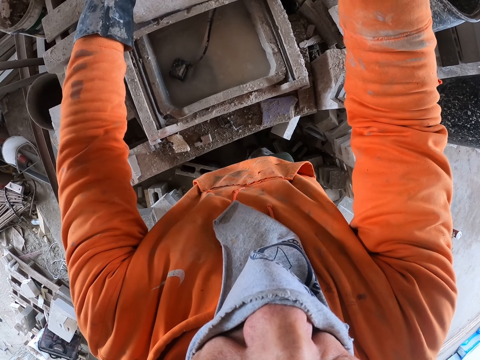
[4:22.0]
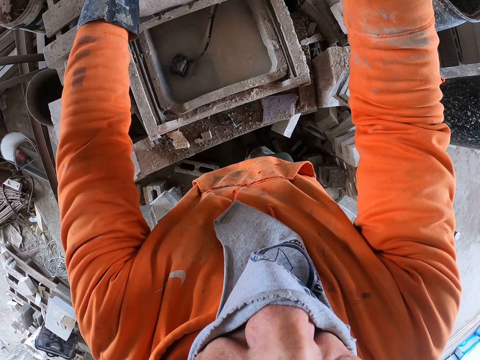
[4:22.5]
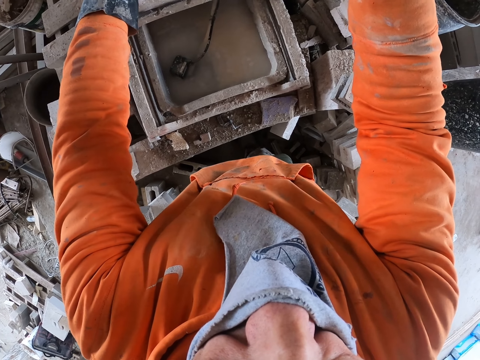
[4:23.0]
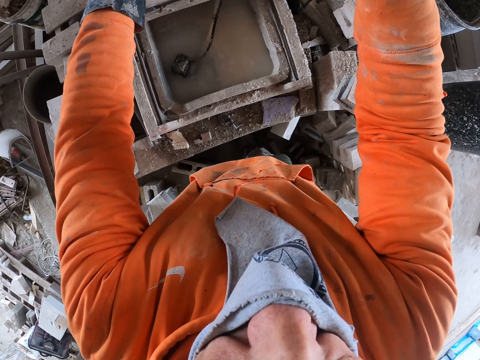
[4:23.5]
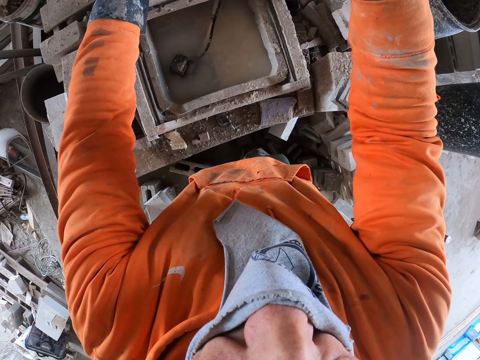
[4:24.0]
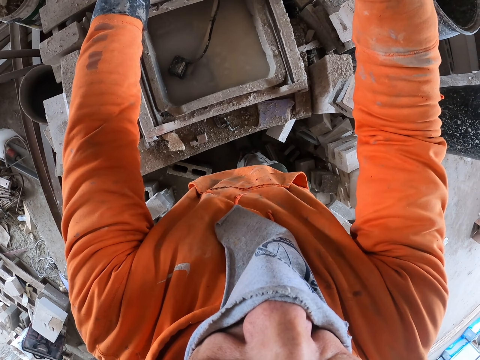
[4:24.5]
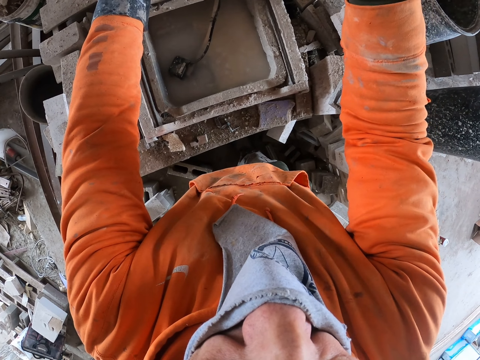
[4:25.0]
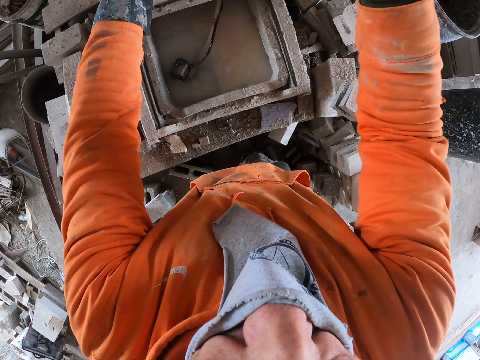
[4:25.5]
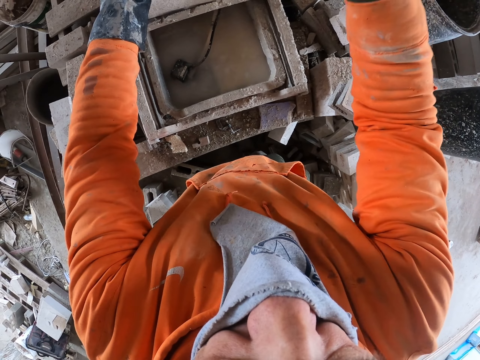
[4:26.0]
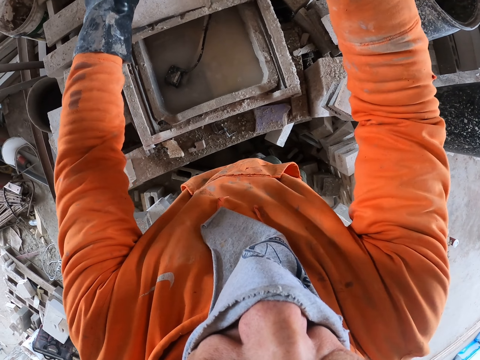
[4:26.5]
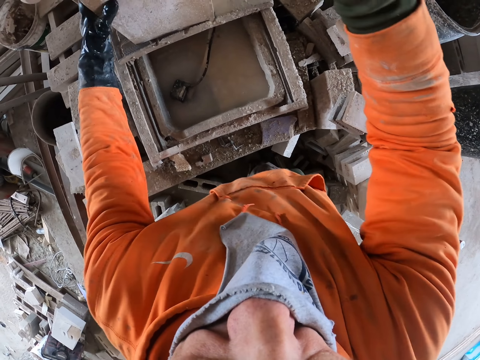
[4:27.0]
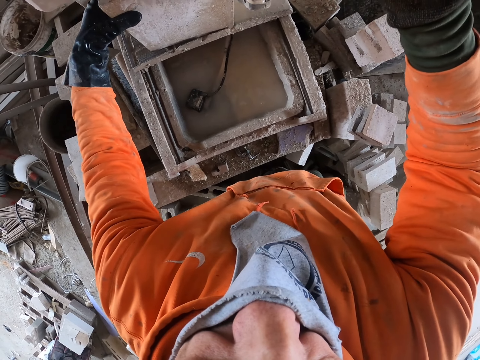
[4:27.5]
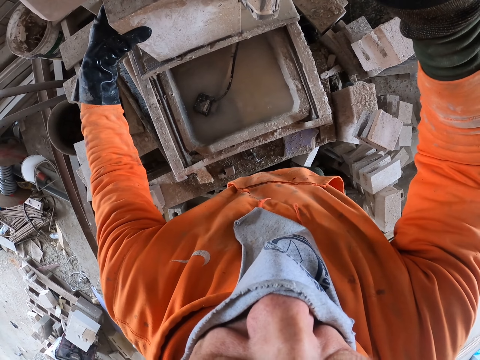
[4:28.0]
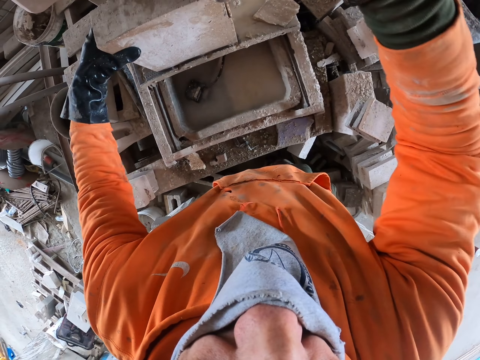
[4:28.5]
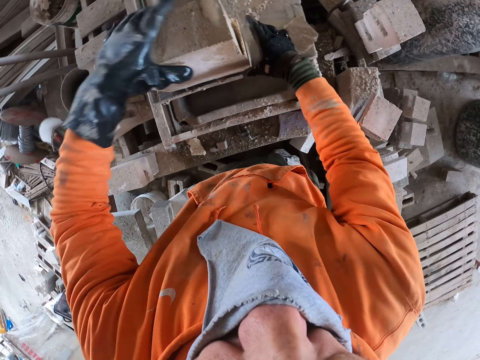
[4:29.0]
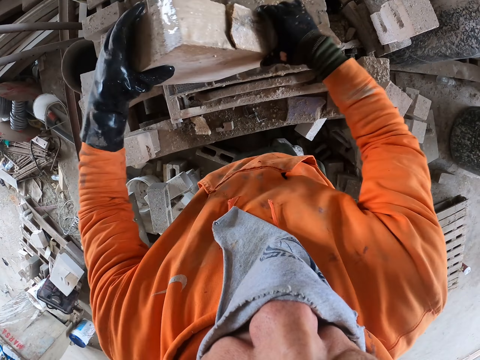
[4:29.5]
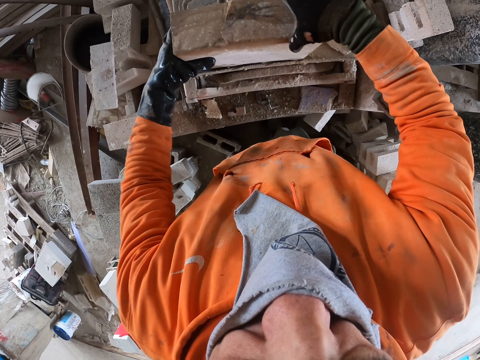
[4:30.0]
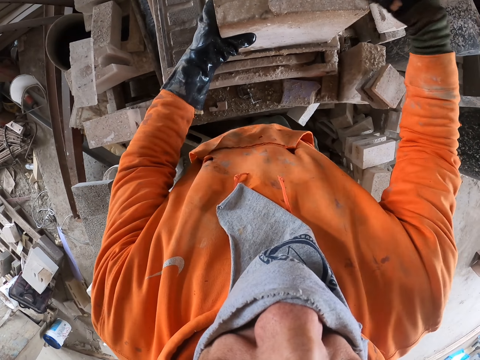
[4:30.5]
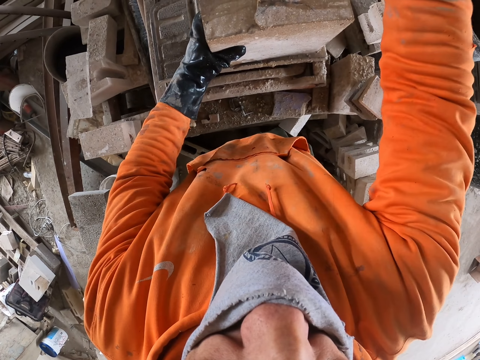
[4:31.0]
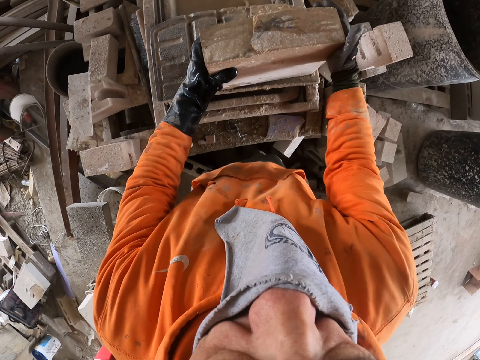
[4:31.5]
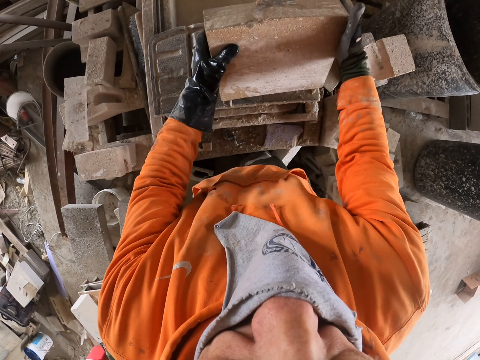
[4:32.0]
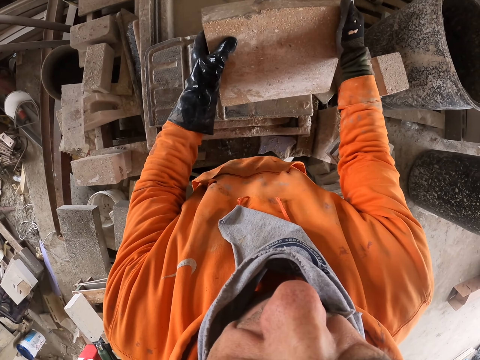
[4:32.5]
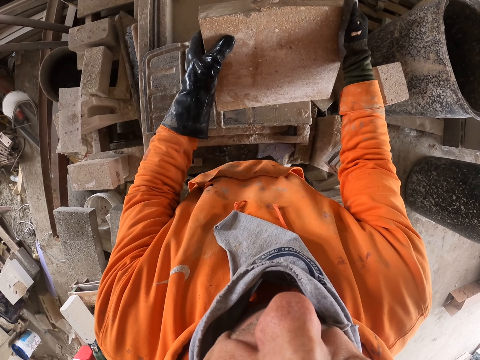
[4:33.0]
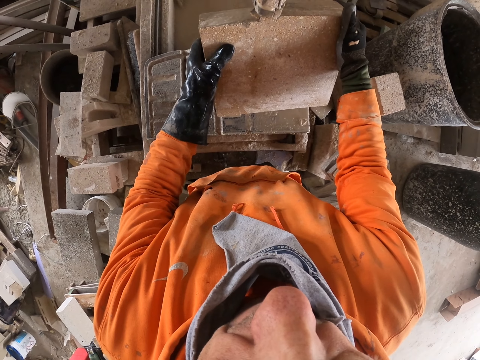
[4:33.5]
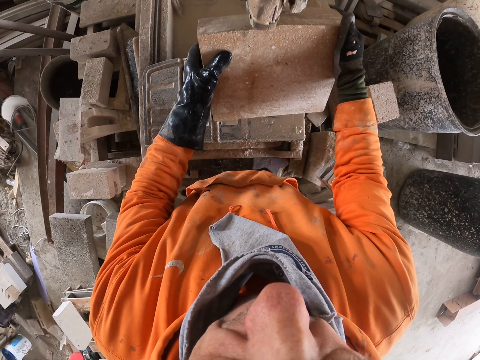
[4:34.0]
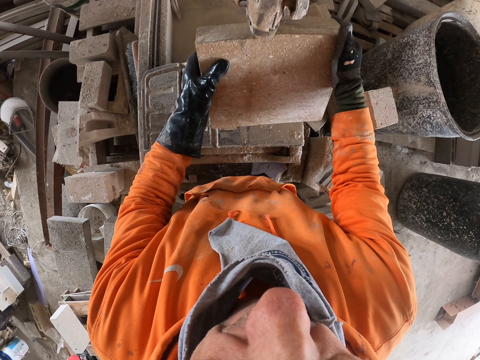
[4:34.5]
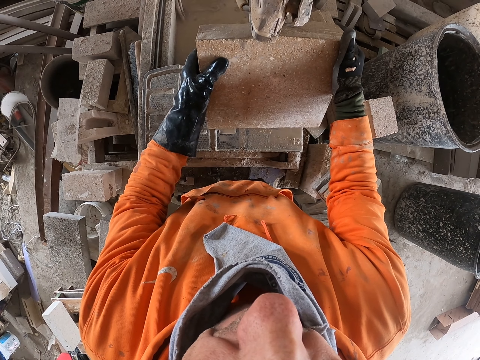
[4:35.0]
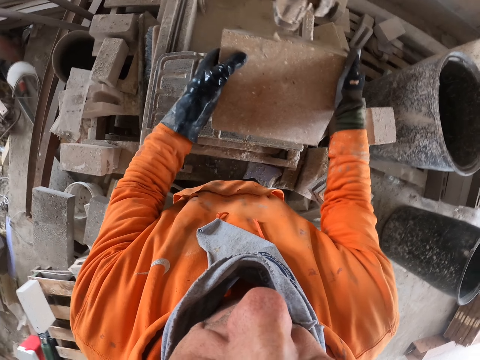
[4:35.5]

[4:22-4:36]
The camera wearer cuts a concrete block. He holds the concrete block. He turns the block stone with his hands. He adjusts the concrete block on the cutter. He cuts the block stone with a concrete cutter machine.

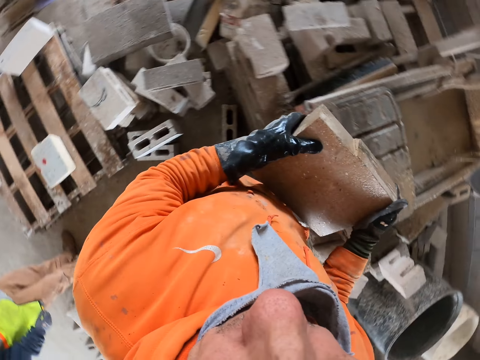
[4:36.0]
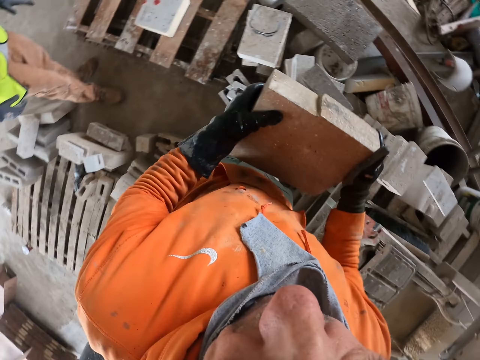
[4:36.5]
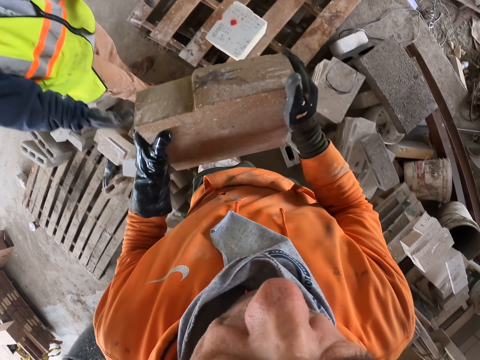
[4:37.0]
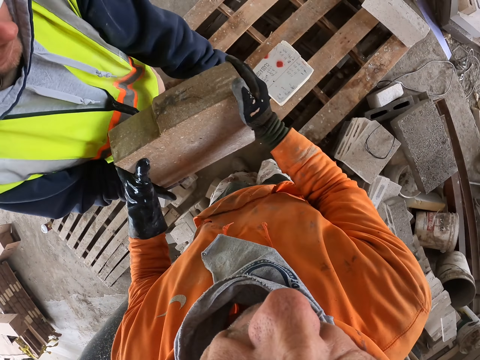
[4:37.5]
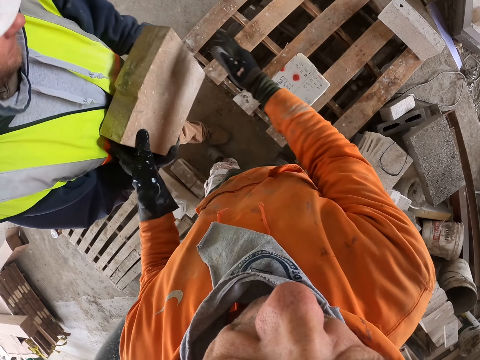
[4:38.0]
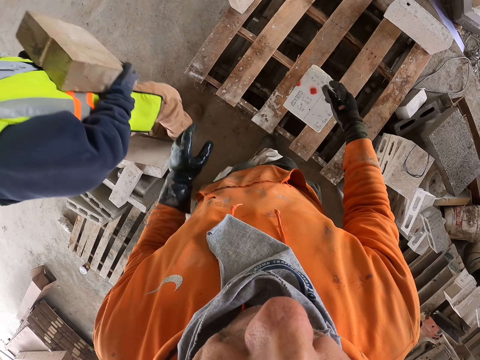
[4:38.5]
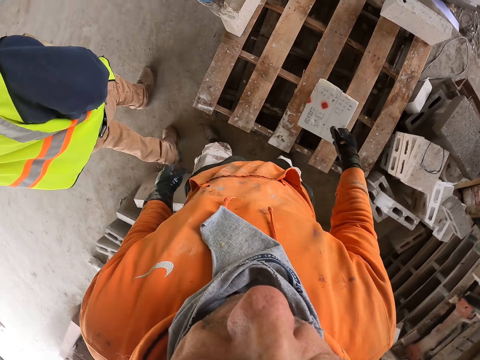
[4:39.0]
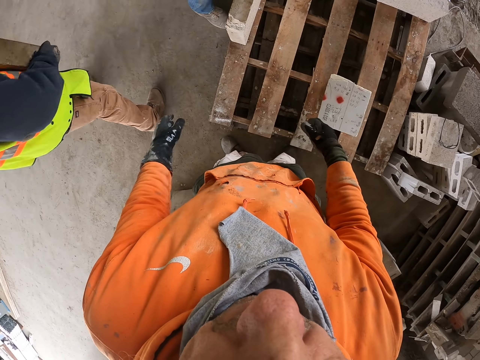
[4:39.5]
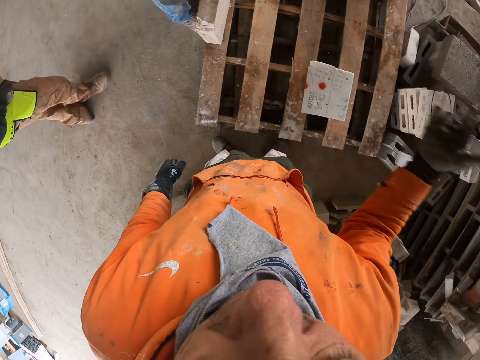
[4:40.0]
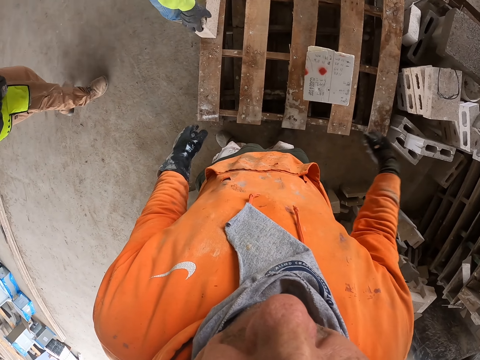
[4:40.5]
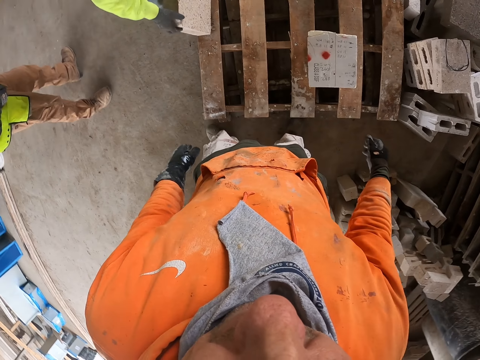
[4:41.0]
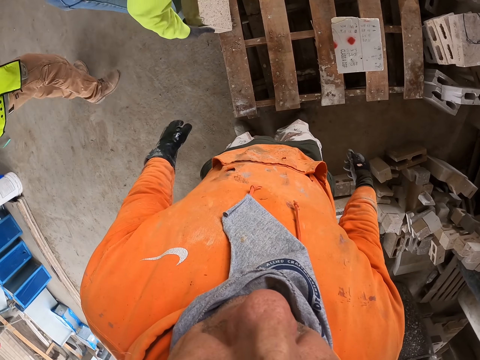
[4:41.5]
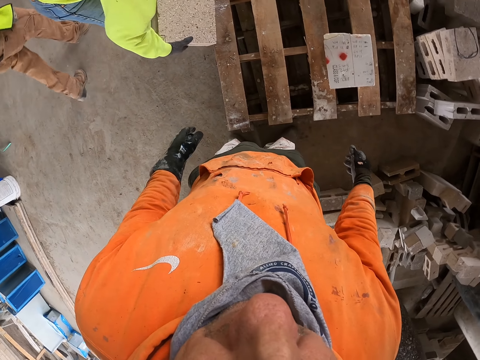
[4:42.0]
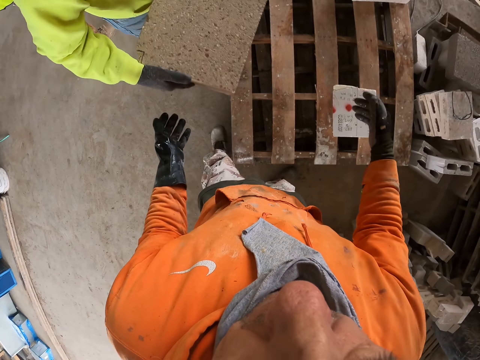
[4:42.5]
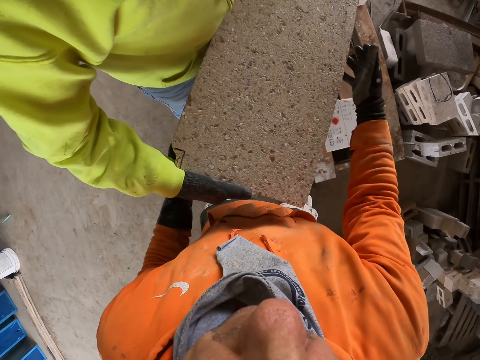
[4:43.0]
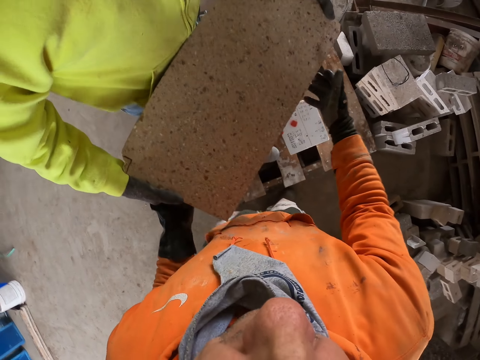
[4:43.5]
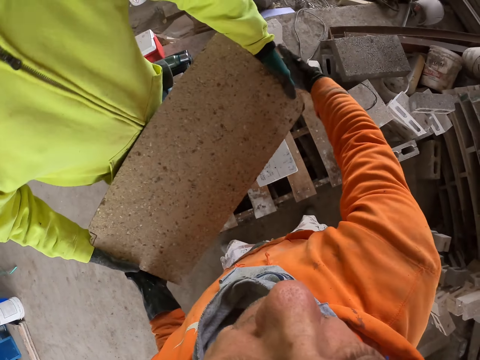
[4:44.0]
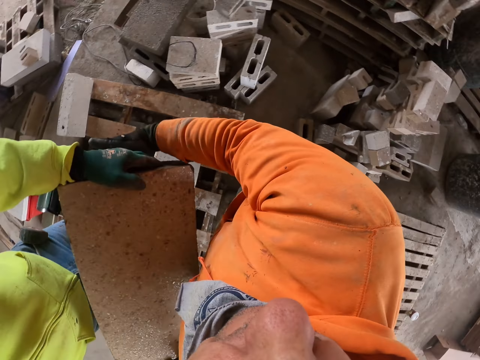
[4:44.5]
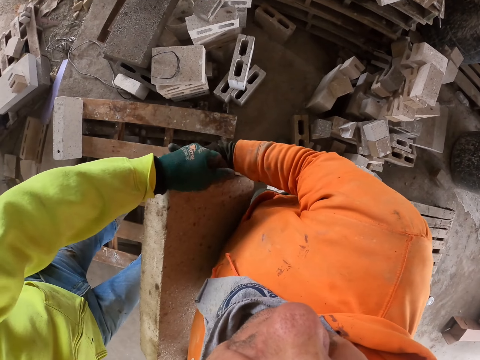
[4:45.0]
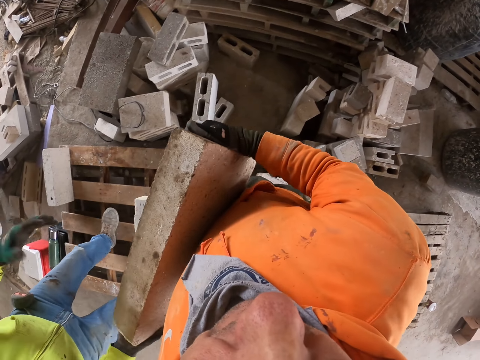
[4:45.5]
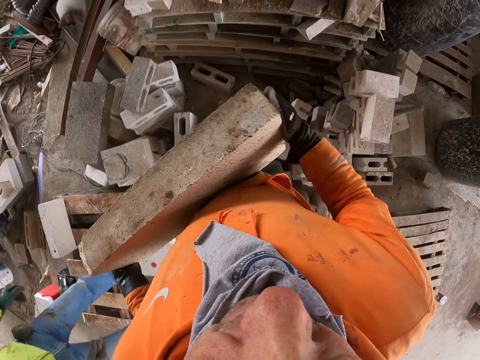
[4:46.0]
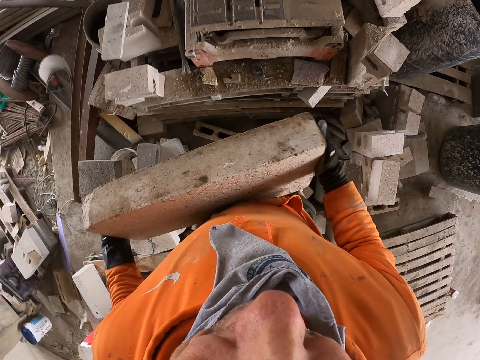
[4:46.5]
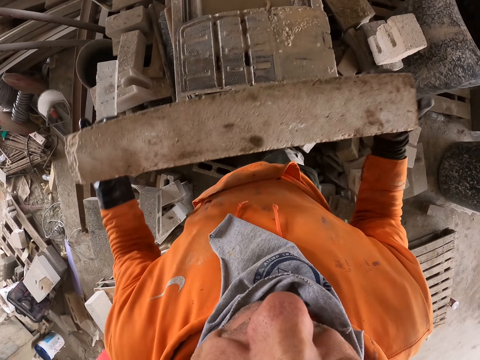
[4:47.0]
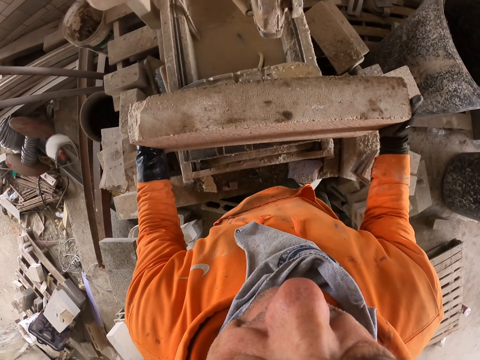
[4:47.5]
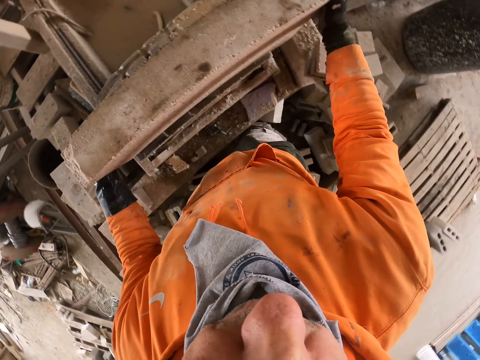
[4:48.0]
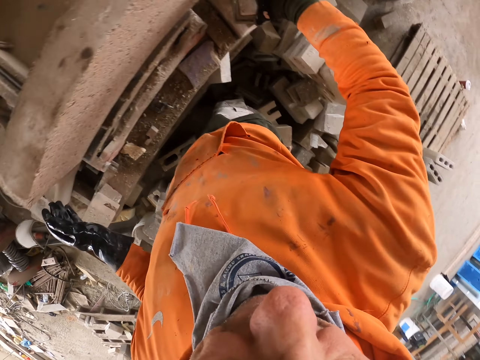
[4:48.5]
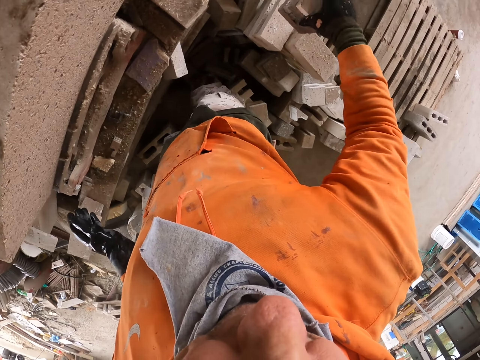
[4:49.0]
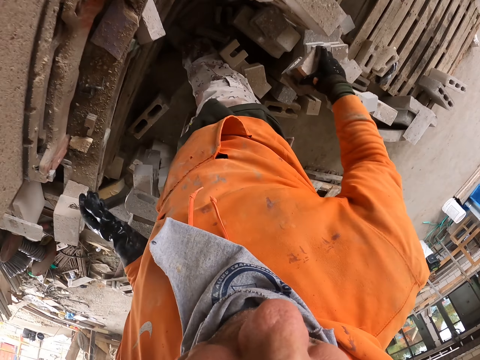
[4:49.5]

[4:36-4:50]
The camera wearer turns around. A man picks the block stone. Another man holds a concrete block. The other man walks around. A third man holds a concrete block. The camera wearer picks the block stone from another man. They are on the floor. They hold concrete blocks. They walk around. They put the block stone on the machine cutter. They pick the piece of block stone on the machine cutter.
